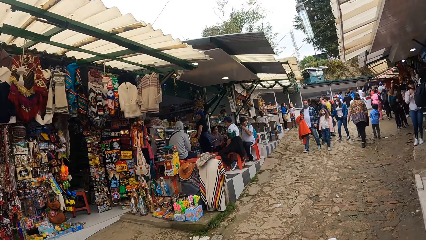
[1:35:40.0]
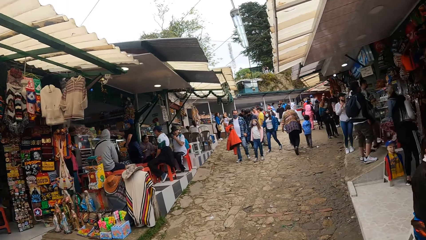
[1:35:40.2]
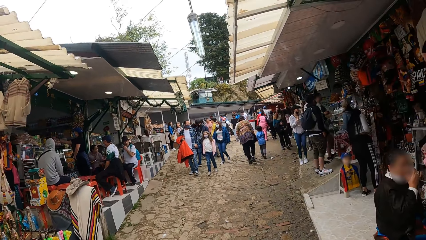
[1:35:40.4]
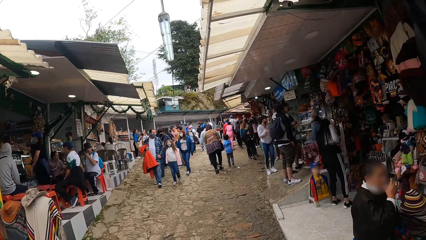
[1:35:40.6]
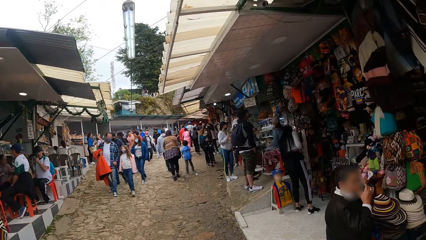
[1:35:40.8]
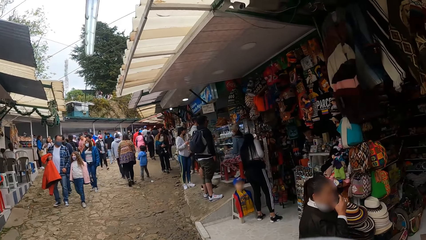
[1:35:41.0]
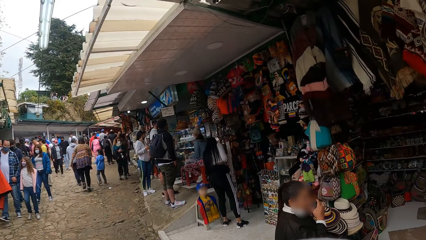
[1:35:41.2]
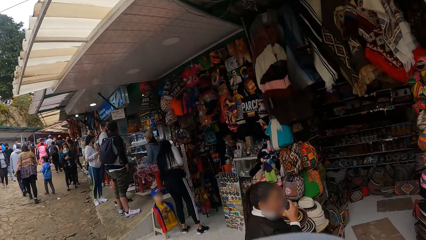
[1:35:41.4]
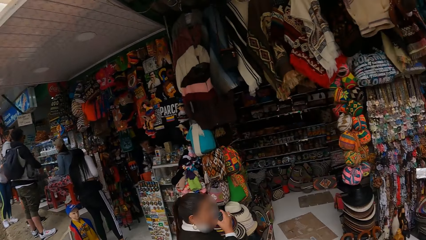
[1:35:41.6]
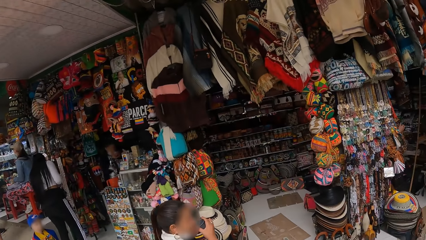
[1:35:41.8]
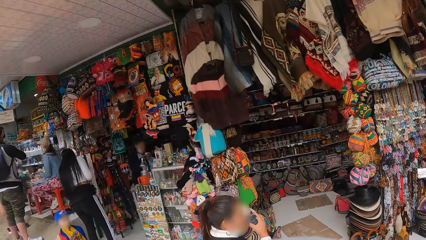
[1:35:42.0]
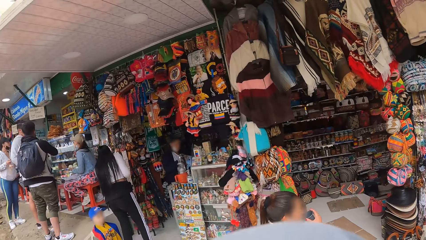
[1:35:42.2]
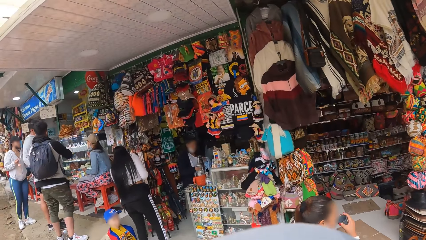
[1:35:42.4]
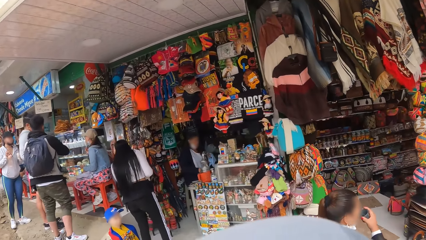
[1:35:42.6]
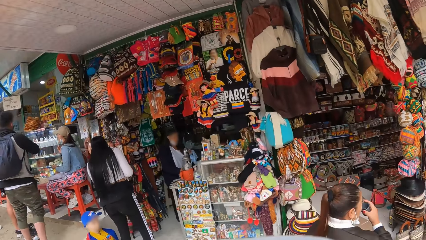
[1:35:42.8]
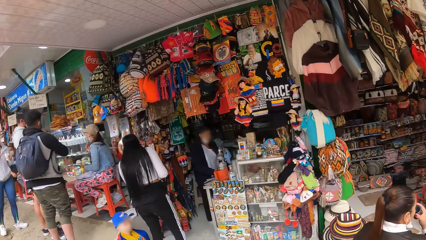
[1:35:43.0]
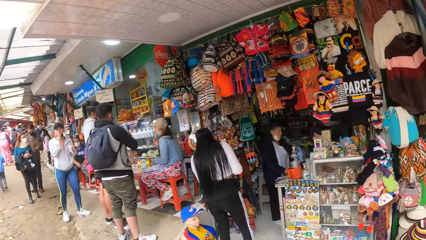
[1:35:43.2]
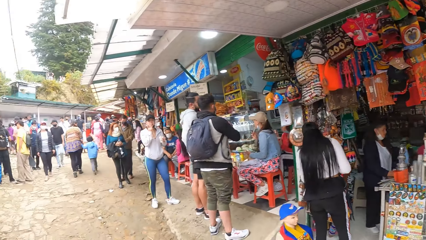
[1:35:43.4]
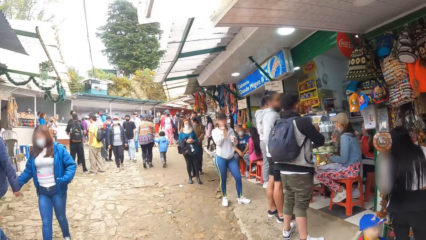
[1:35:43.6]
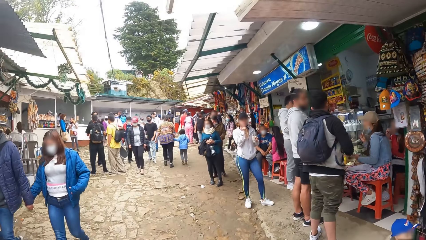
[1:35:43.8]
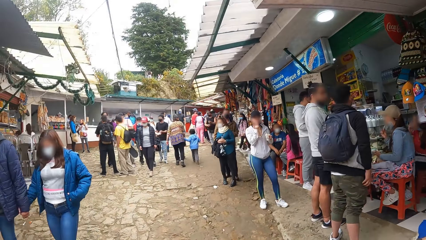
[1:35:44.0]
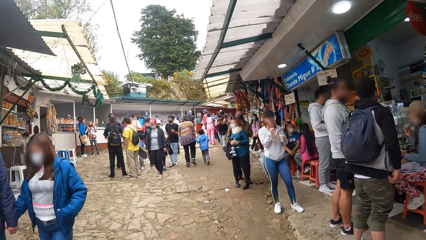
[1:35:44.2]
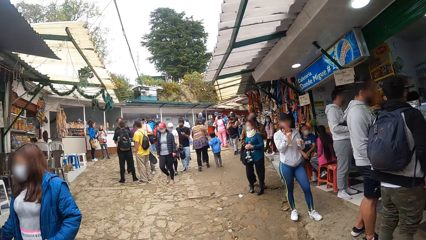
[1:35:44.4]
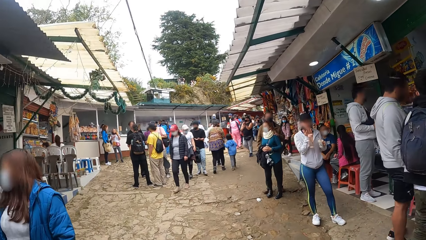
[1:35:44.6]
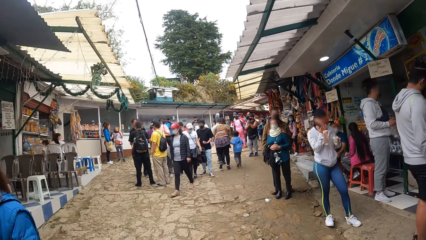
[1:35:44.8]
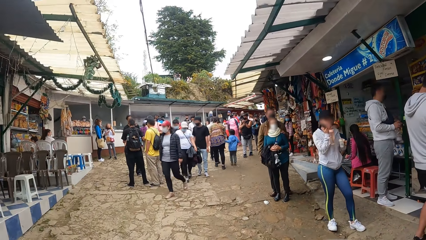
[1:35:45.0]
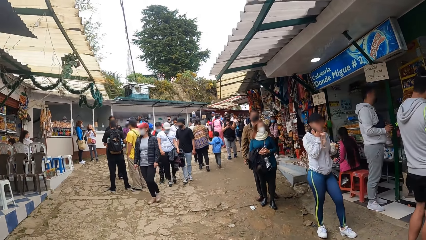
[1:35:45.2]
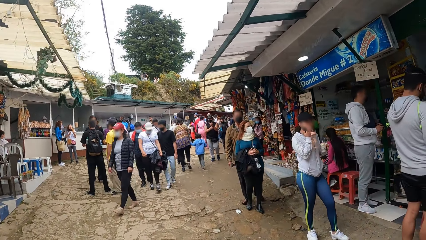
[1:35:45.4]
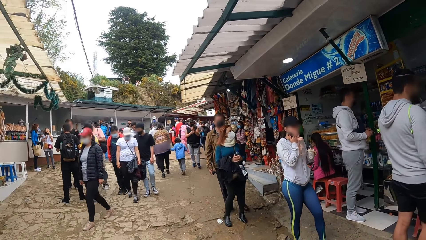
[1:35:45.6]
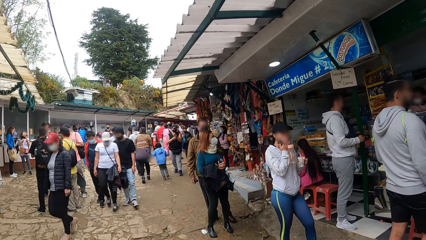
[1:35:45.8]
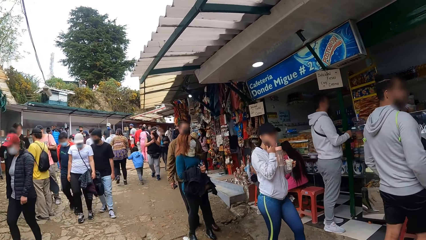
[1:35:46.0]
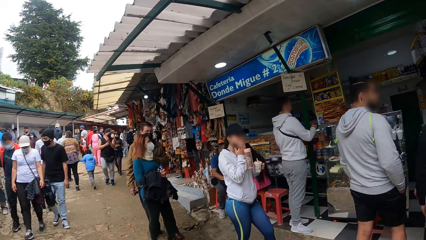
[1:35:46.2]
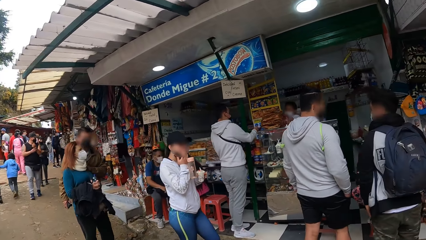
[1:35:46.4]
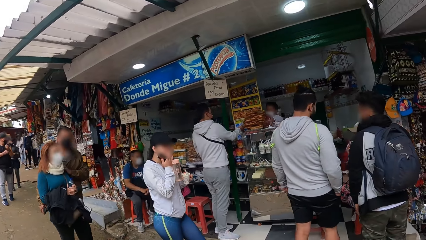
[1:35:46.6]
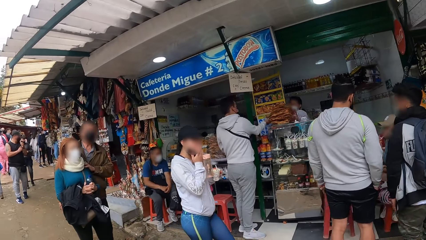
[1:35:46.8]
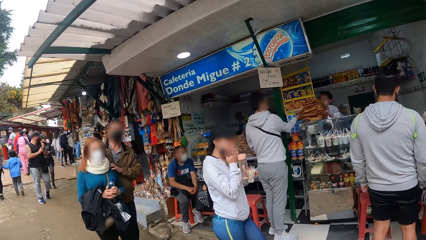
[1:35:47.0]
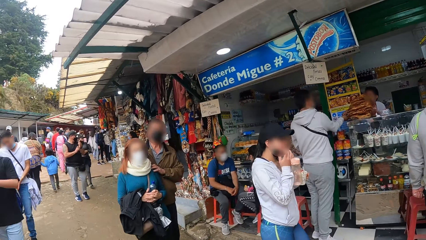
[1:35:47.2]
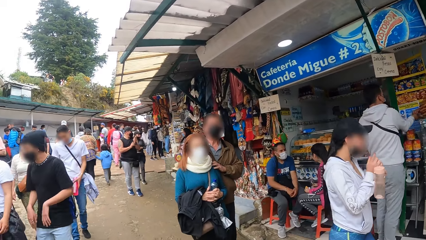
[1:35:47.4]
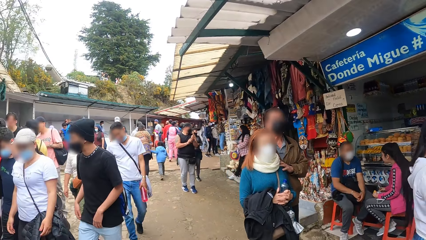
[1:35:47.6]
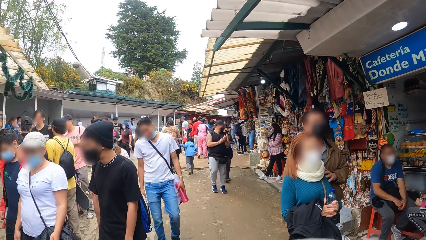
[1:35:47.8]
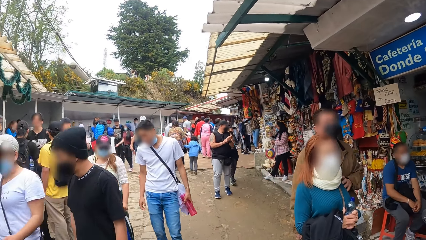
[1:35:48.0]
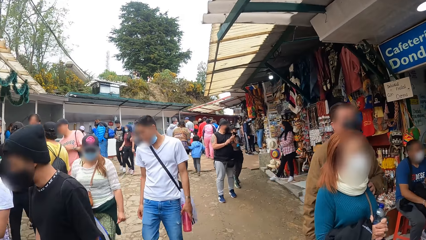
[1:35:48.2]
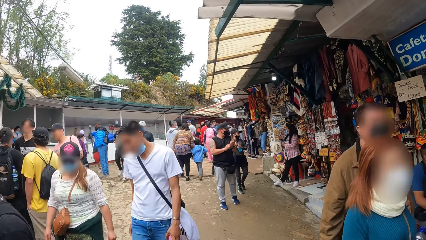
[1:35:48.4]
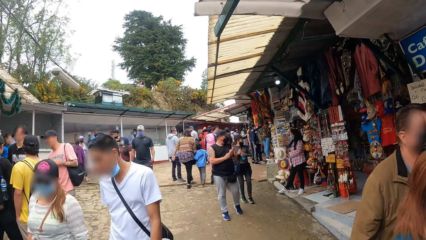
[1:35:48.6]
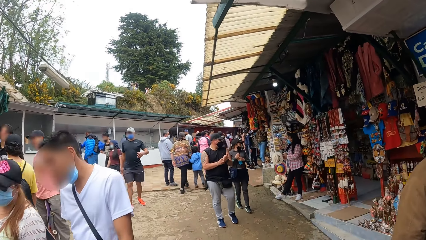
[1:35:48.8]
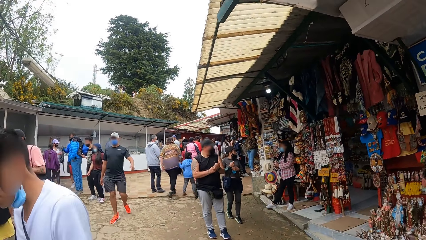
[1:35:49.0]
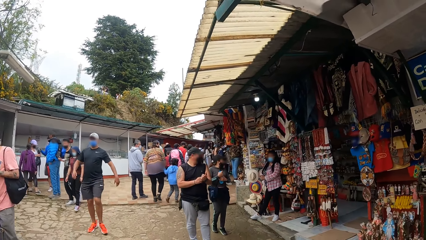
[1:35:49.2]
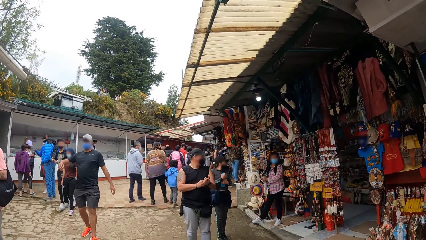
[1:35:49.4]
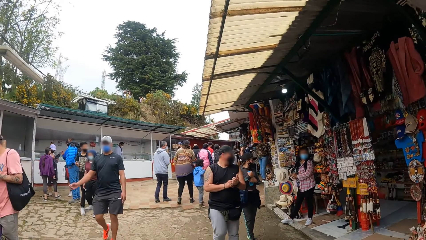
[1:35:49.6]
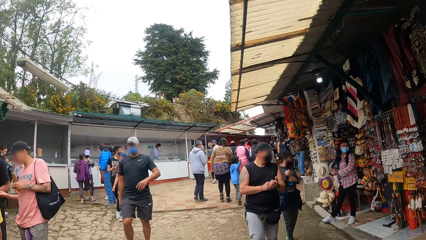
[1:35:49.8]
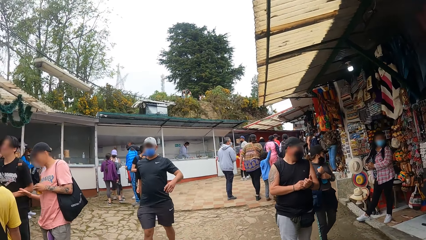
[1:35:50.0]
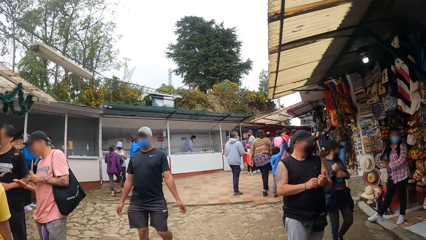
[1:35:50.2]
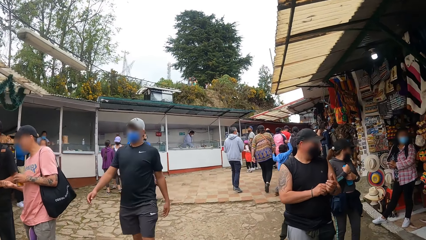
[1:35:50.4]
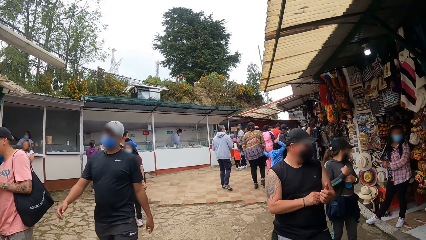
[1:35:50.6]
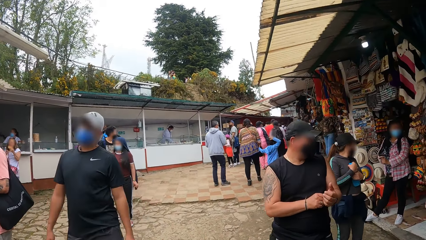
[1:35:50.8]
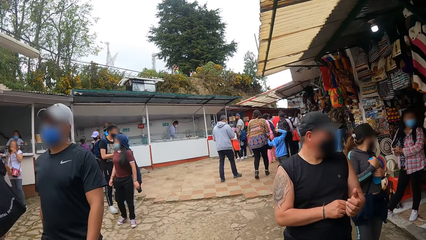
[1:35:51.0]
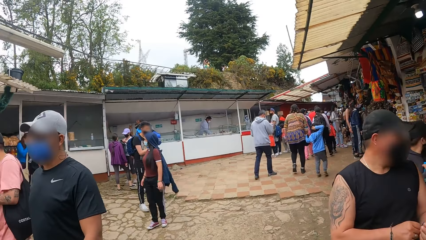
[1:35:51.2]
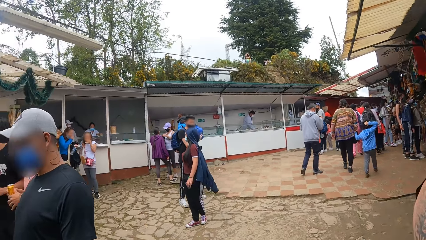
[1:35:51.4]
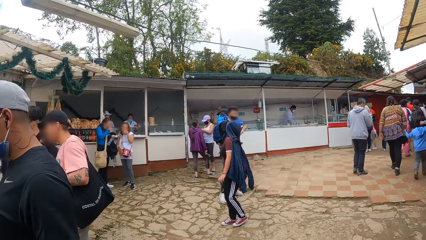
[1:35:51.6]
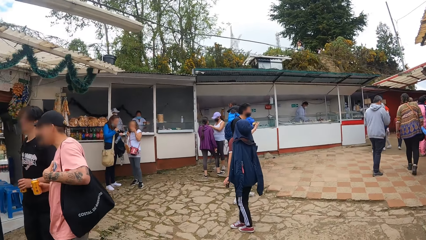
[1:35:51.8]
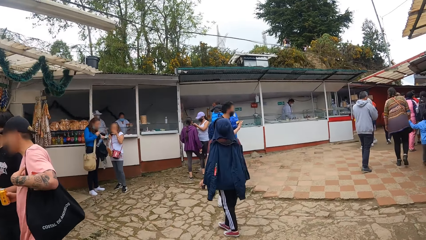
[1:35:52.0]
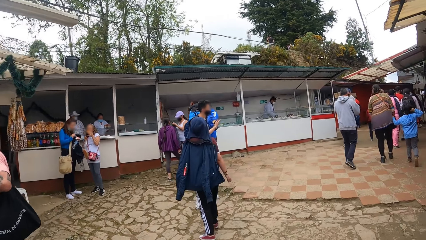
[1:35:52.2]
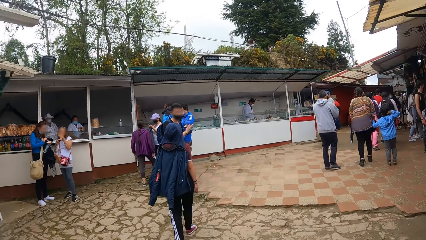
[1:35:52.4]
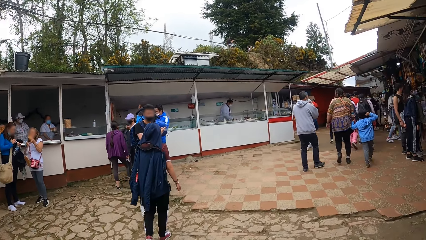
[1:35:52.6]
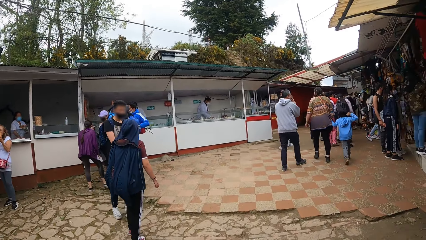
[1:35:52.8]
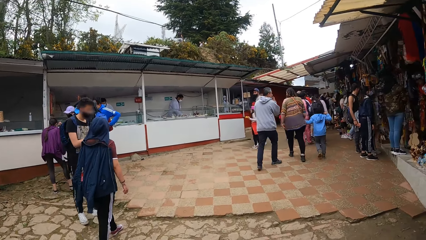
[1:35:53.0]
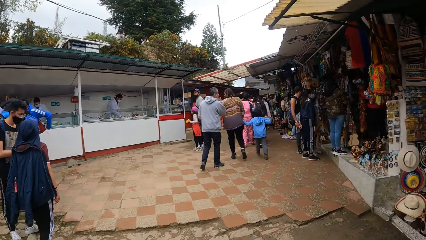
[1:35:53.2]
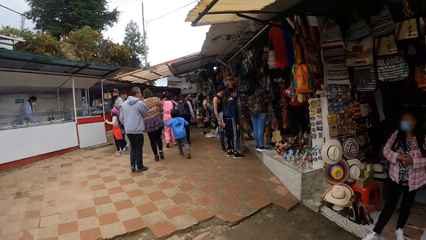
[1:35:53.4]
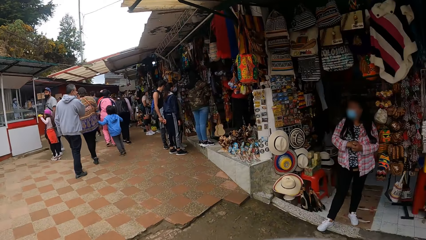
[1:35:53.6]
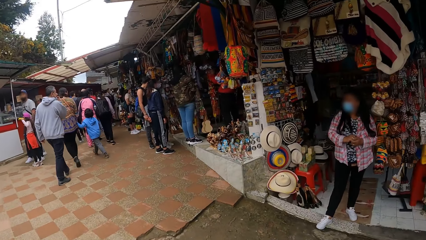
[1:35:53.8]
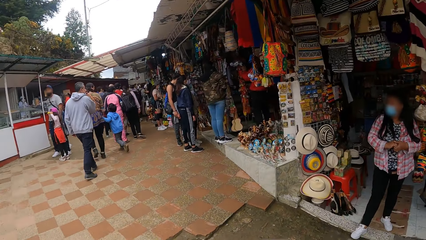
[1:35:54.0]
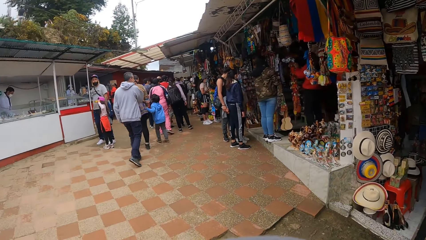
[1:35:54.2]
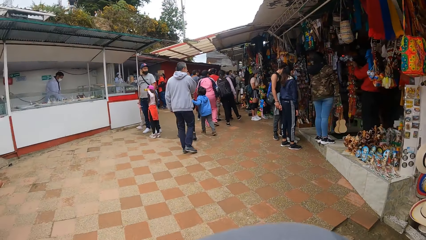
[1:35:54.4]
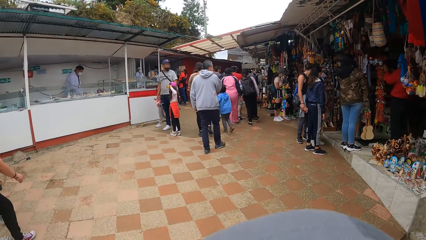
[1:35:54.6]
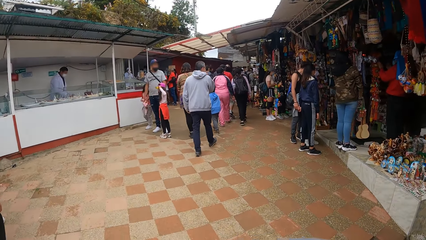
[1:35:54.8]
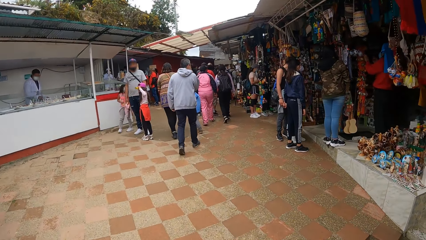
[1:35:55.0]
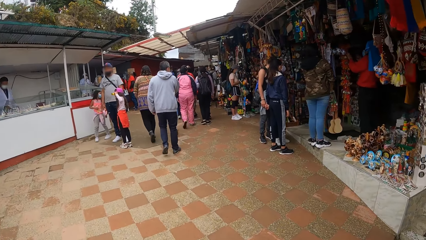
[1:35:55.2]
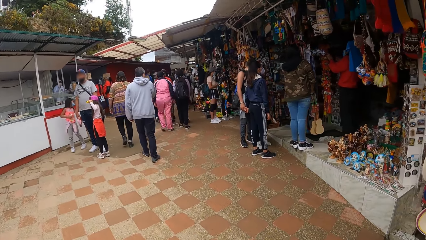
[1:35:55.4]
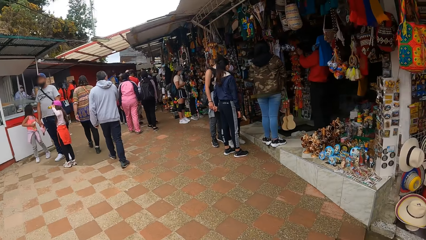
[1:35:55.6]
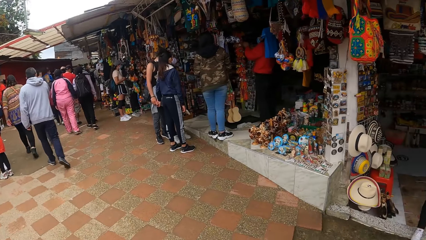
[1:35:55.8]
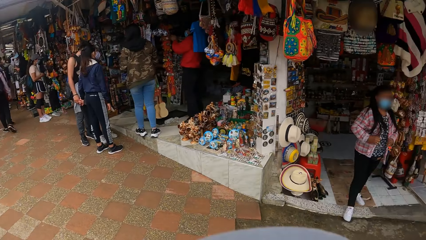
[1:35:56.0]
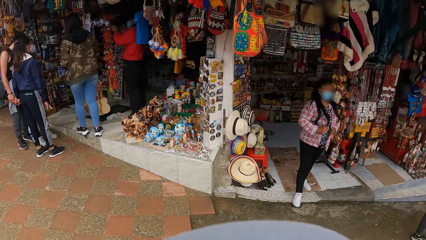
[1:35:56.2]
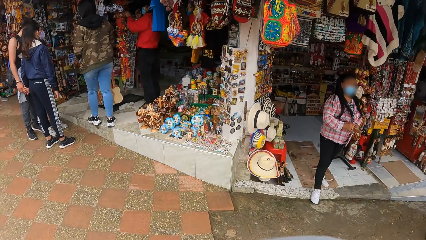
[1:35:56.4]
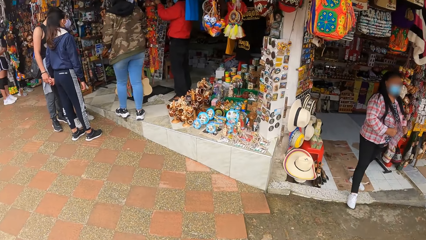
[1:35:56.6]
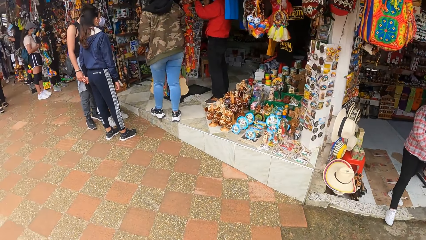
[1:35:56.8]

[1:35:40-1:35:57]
The camera wearer looks around the market. They walk in the market. They look around the market. They walk in the market. They look around the market.
